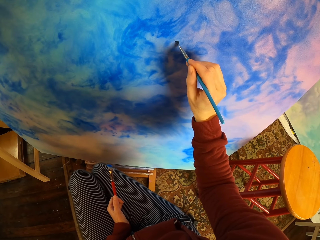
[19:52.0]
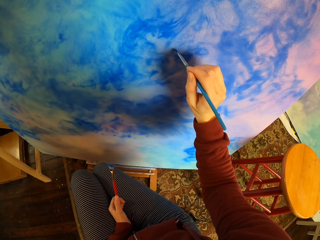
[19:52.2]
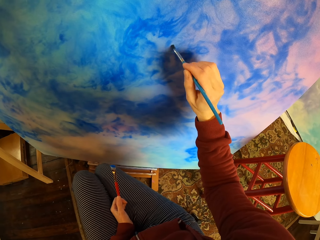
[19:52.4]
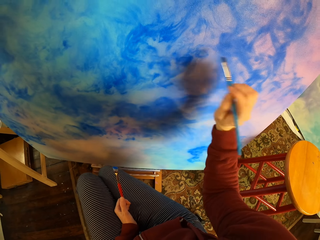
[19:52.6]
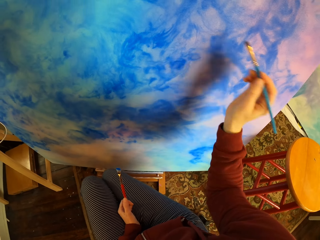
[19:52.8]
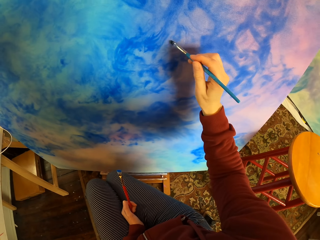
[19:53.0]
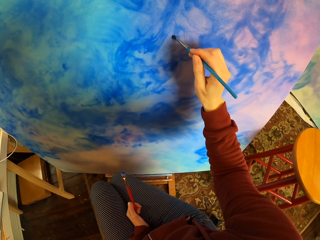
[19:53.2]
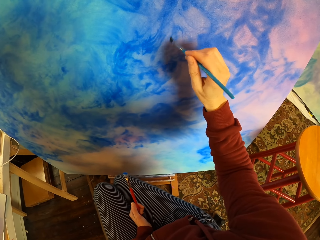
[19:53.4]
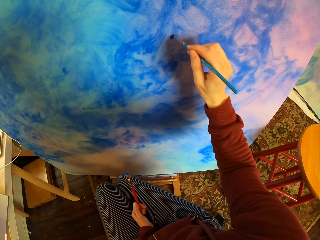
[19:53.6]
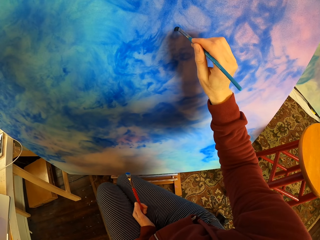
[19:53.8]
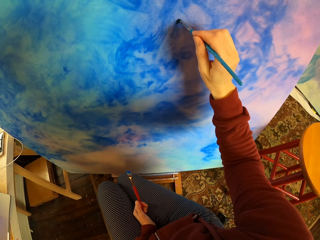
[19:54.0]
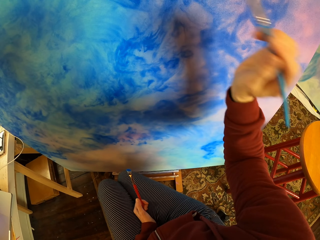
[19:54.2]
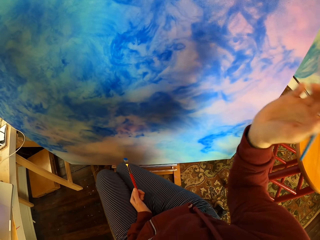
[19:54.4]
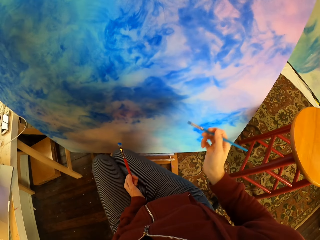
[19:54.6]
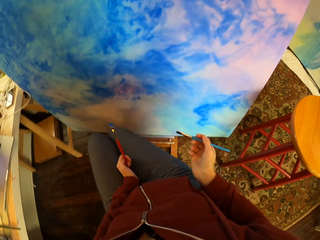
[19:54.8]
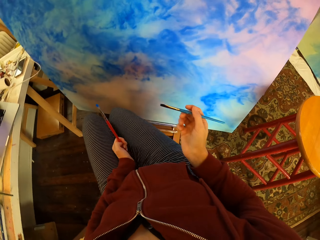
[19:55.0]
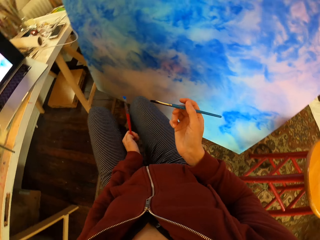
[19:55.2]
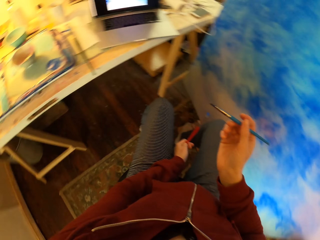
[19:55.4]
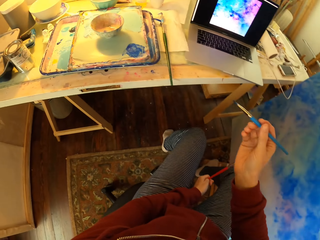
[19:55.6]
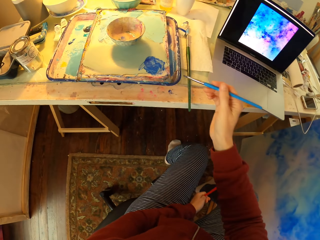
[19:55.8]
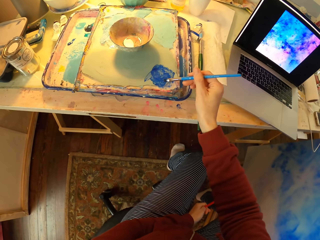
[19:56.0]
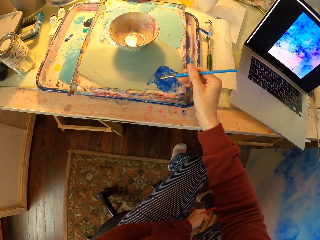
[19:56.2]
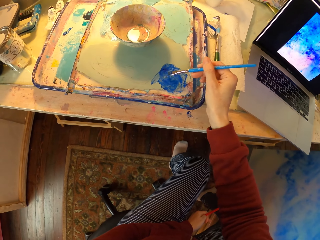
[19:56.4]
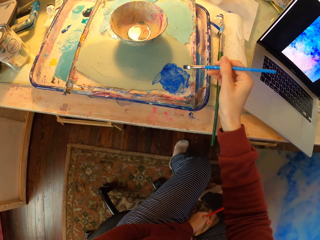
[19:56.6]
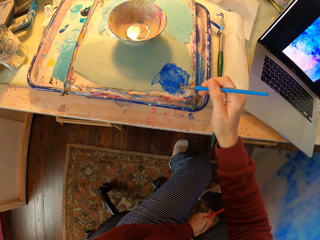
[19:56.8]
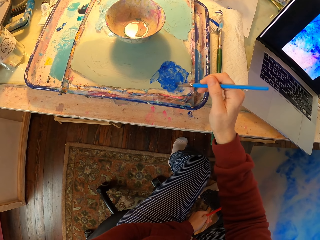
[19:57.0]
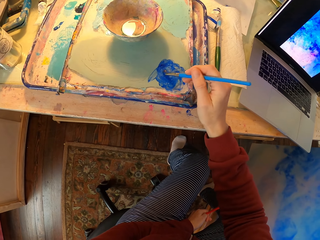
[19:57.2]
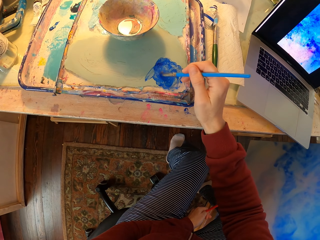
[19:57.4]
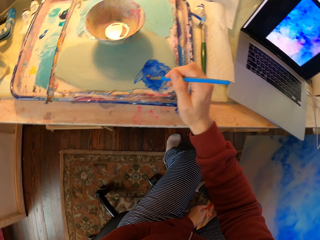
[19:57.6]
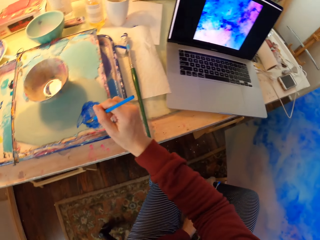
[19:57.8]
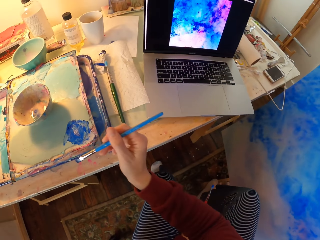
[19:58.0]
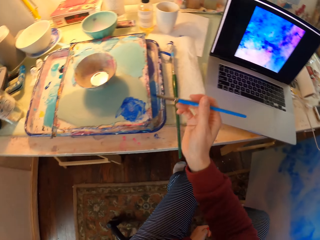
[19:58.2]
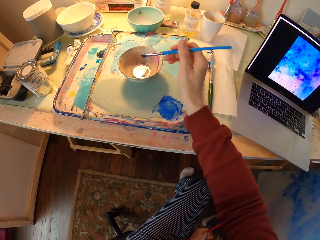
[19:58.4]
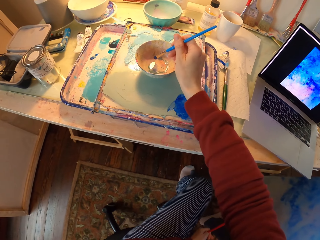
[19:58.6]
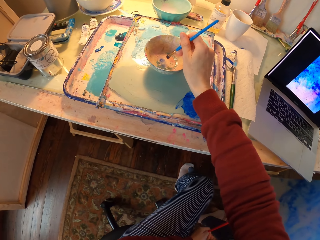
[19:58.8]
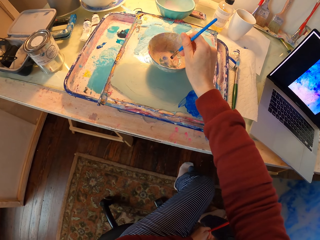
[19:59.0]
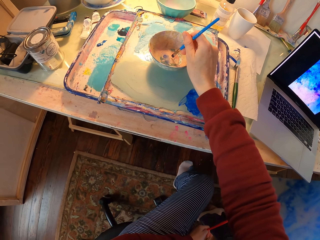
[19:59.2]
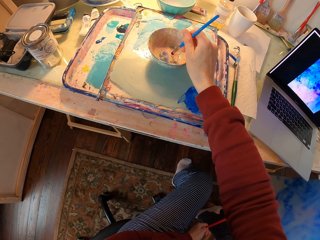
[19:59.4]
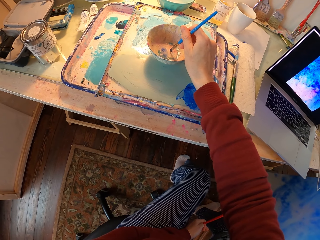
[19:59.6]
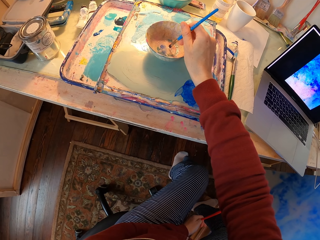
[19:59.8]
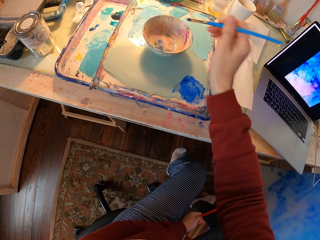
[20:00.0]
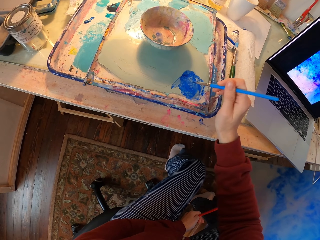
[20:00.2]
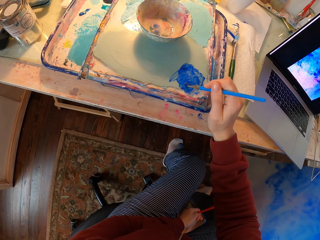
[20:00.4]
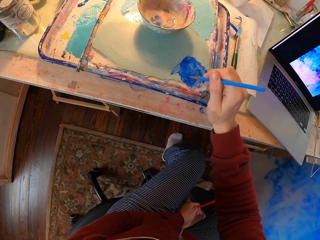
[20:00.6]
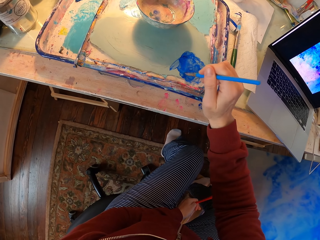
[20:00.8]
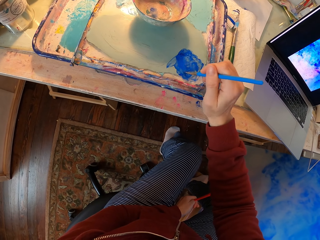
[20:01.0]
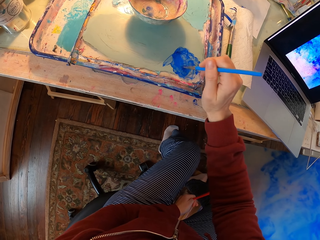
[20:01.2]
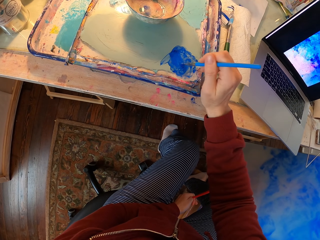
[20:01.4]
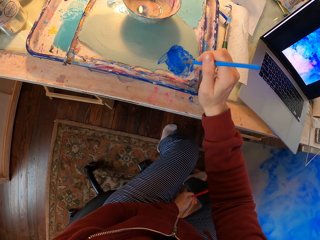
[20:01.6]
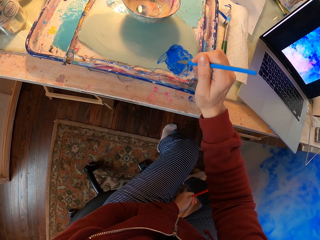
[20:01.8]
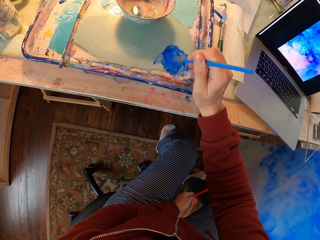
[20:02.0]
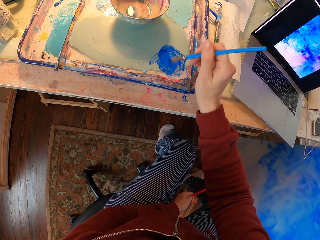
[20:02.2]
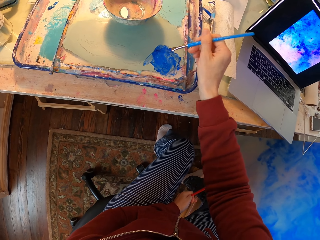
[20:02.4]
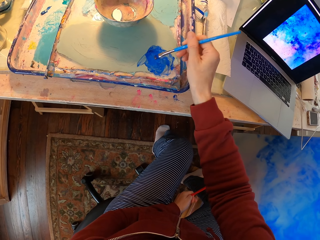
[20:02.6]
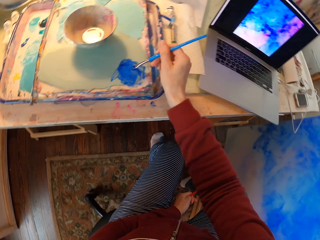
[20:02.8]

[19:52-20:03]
The camera wearer adds paint to the brush.

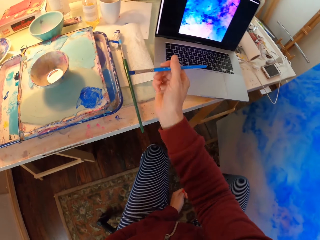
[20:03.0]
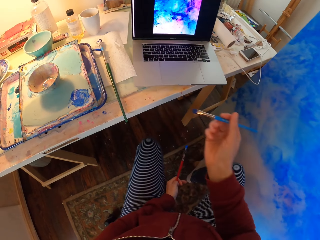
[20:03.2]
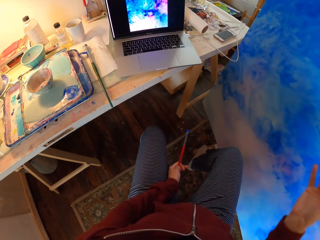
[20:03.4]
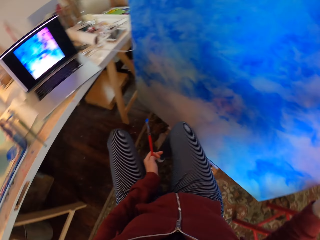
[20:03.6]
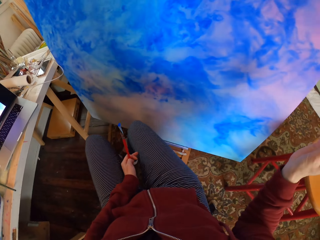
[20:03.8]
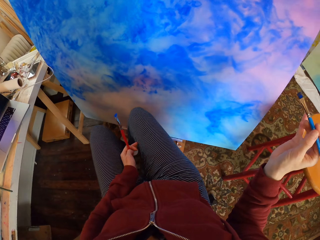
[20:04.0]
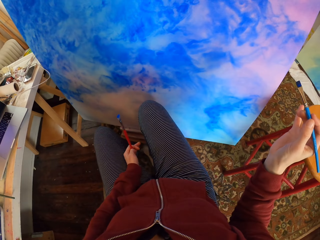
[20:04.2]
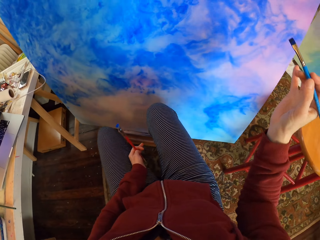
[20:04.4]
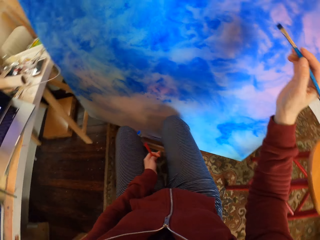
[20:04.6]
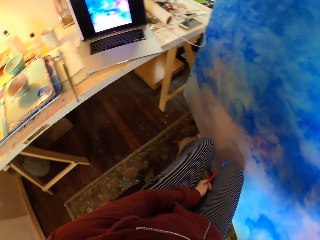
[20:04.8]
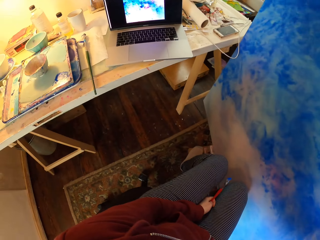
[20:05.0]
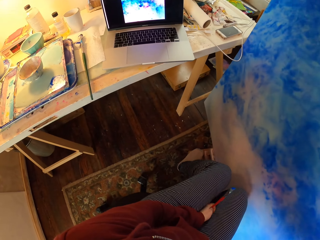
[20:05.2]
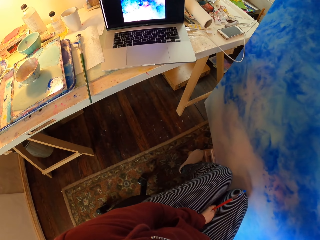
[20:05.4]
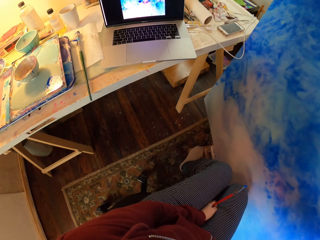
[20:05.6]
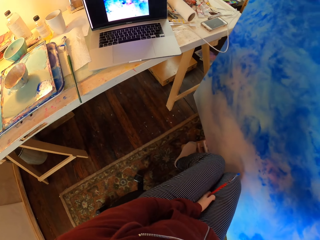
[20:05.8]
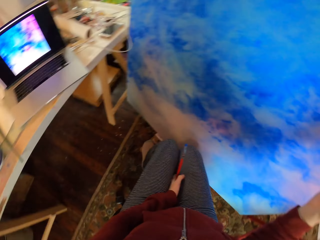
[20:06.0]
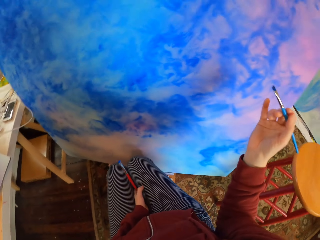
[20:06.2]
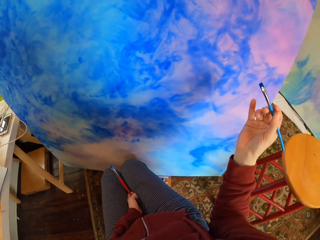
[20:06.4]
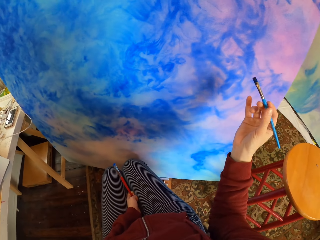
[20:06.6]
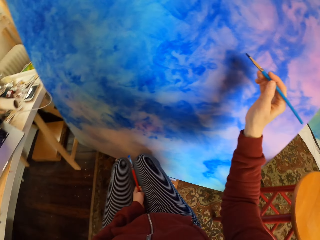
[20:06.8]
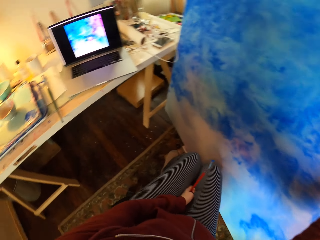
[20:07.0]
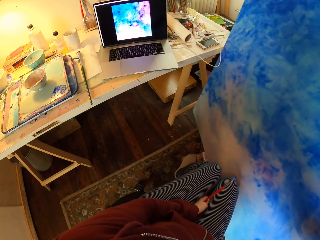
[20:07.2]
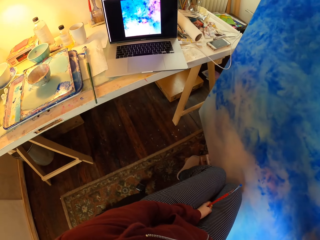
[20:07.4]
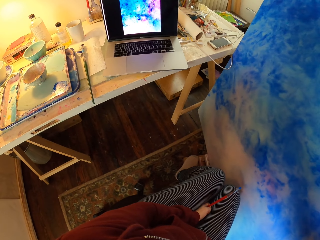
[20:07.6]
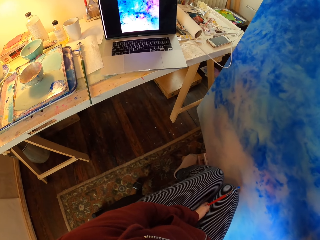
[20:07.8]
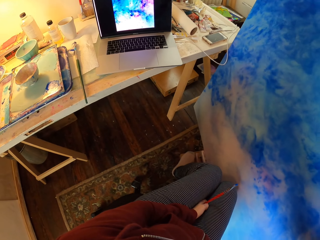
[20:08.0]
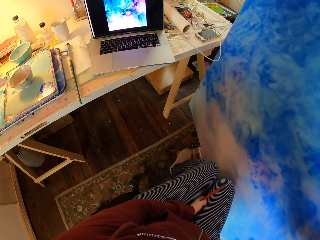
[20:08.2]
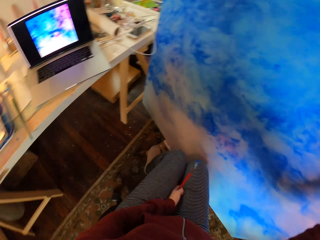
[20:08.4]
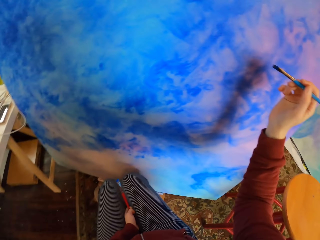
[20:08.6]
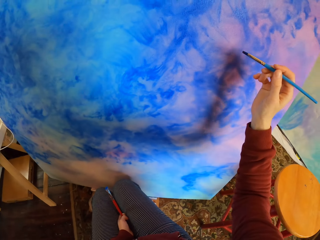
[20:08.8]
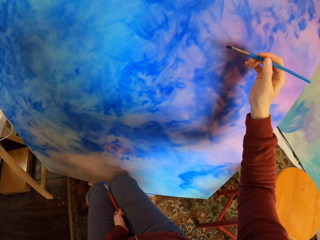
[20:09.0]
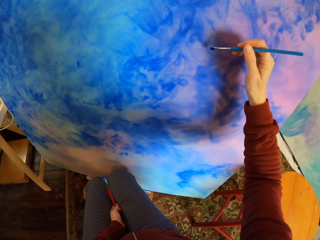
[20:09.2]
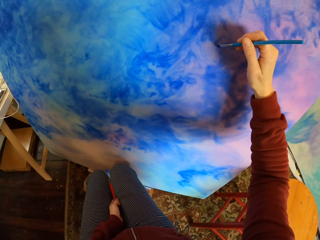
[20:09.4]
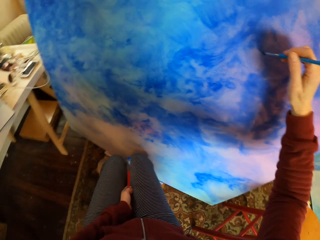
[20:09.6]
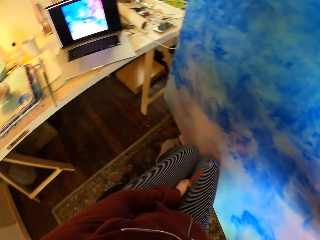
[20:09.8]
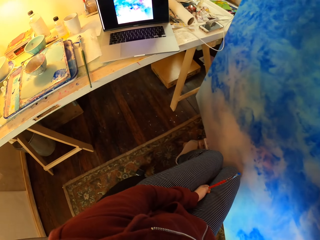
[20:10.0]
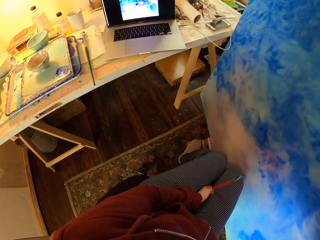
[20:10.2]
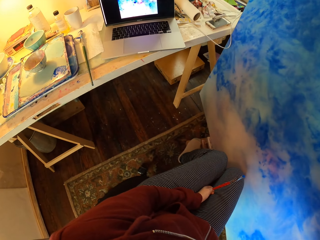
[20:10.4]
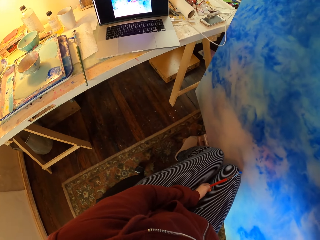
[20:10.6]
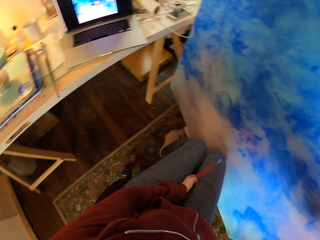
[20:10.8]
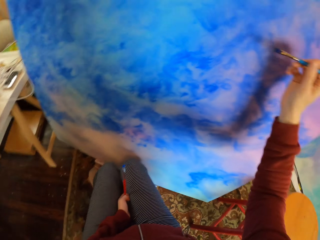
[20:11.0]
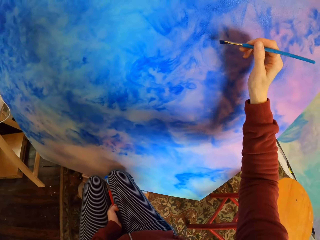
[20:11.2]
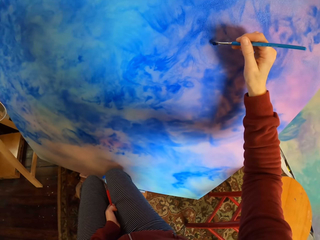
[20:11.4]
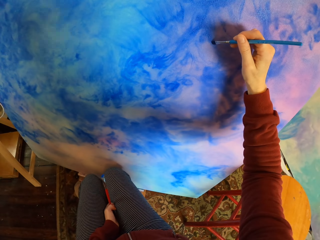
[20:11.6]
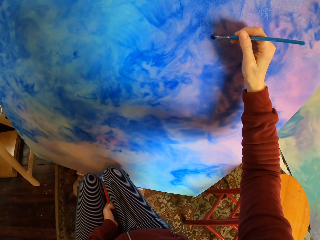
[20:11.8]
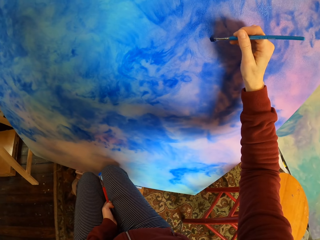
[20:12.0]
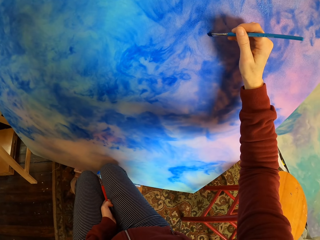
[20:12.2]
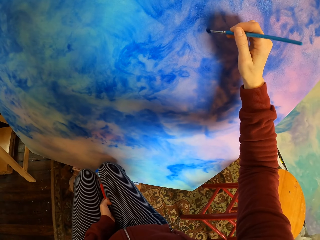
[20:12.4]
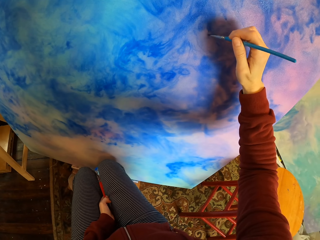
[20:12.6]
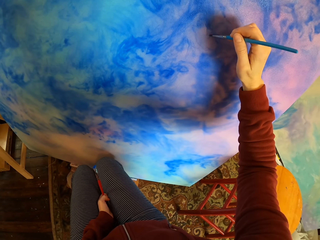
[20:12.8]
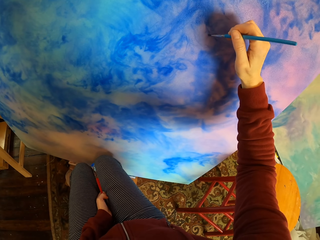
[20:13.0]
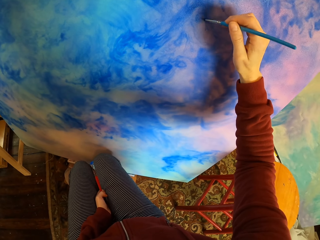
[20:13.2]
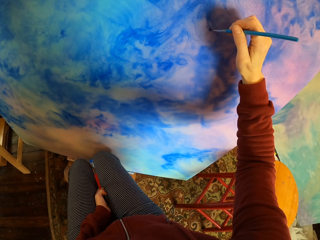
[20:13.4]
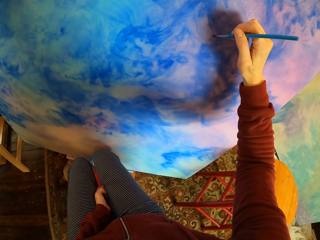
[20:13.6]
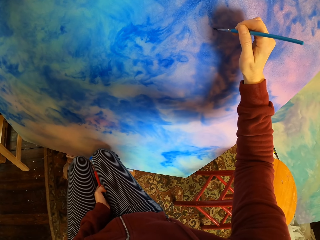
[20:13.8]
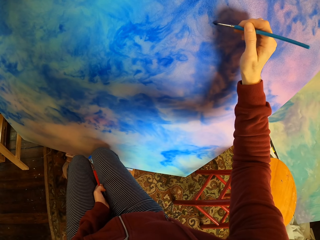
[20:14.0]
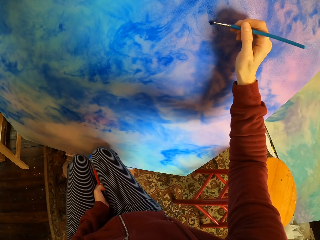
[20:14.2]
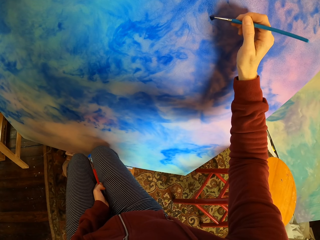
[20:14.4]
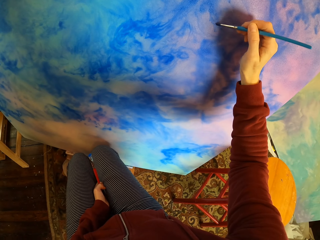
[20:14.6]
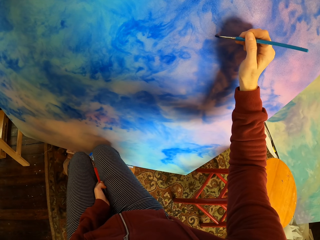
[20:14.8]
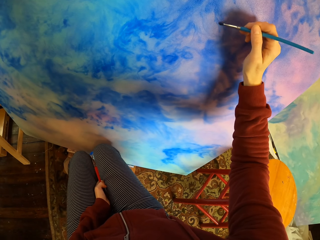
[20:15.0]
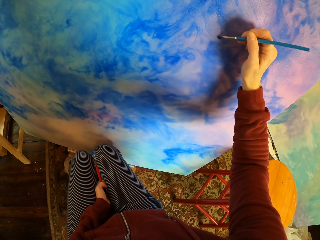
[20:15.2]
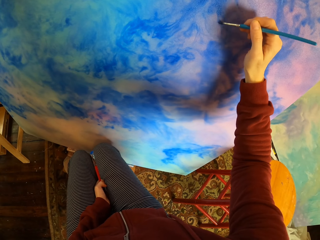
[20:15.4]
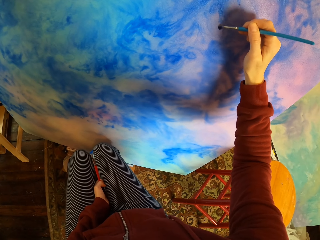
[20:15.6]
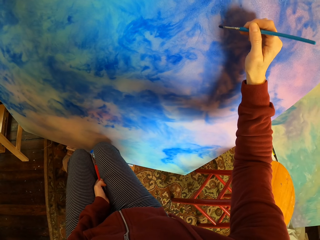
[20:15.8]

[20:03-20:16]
The camera wearer looks at the laptop. They paint a wooden board.
